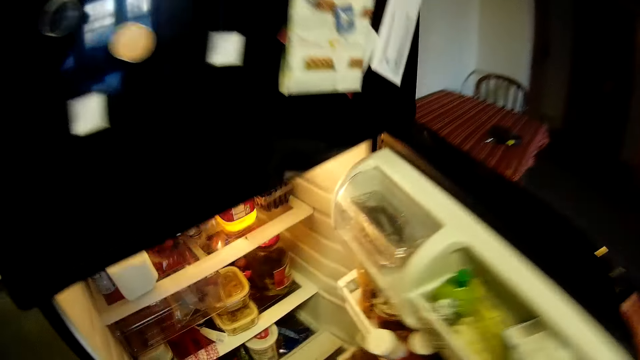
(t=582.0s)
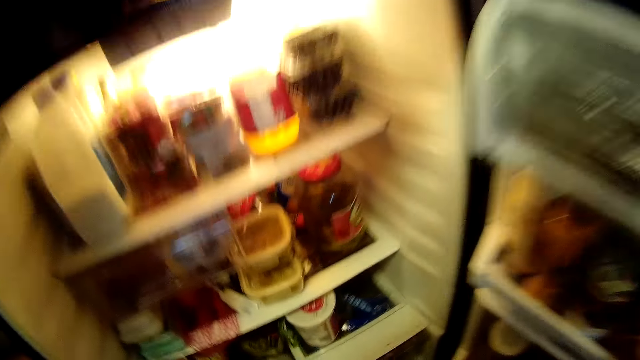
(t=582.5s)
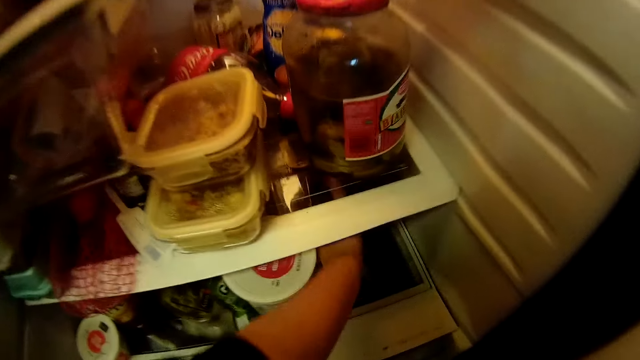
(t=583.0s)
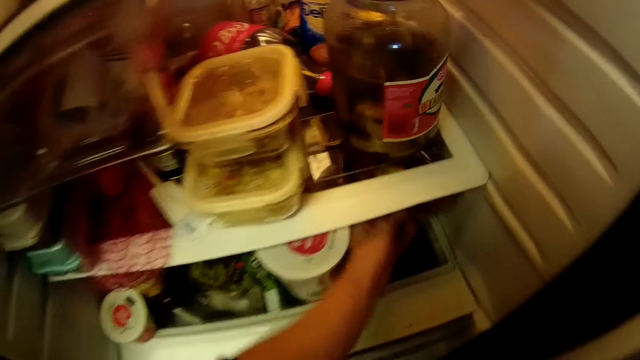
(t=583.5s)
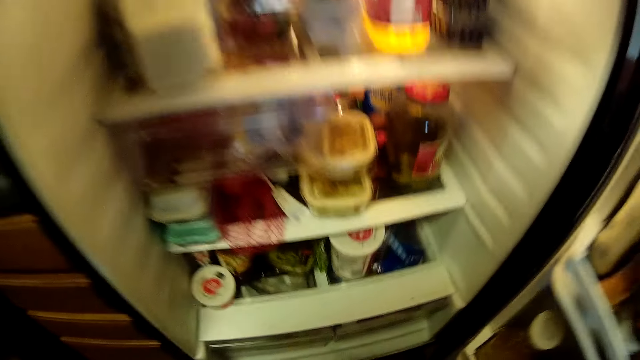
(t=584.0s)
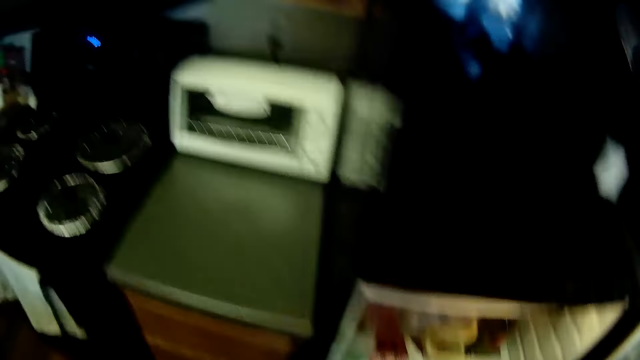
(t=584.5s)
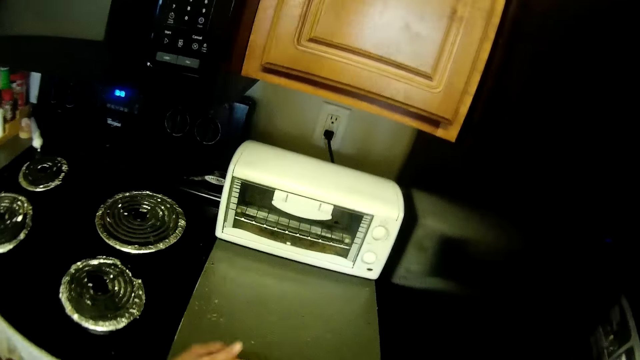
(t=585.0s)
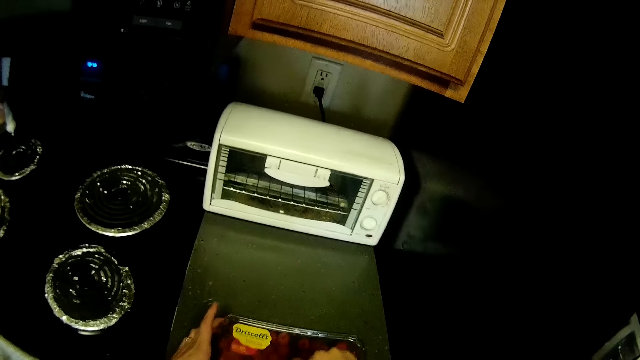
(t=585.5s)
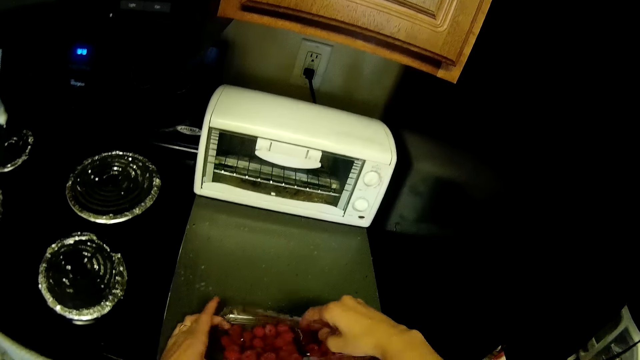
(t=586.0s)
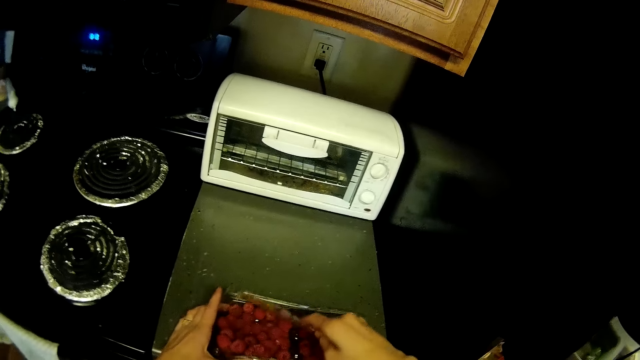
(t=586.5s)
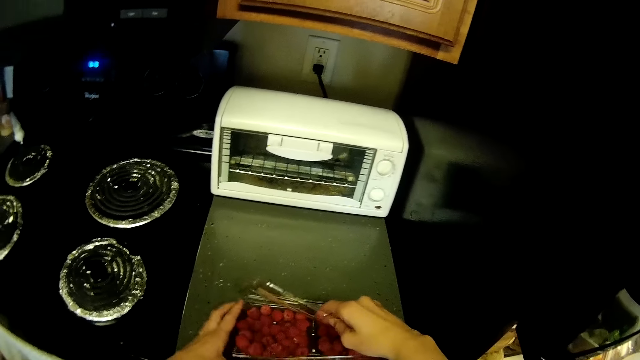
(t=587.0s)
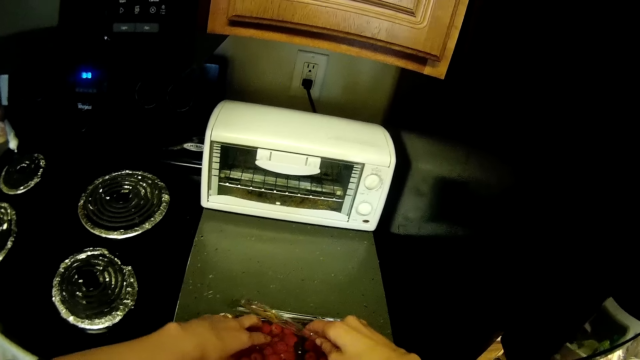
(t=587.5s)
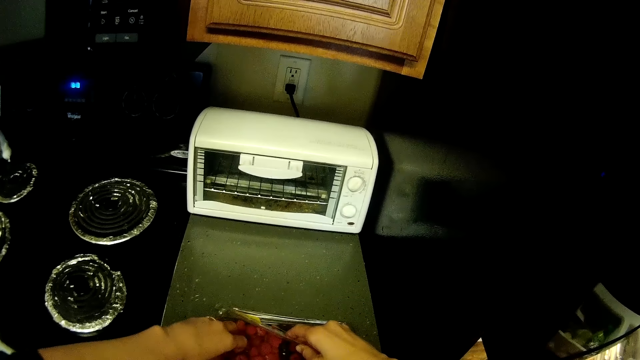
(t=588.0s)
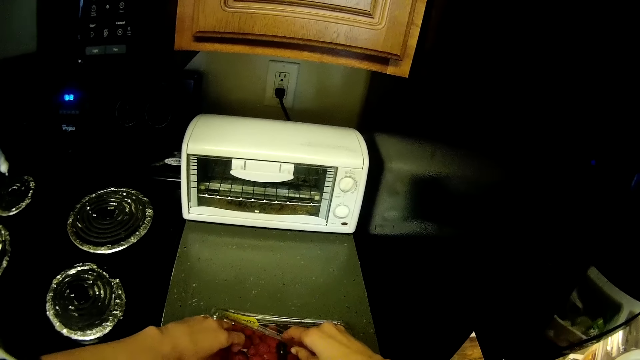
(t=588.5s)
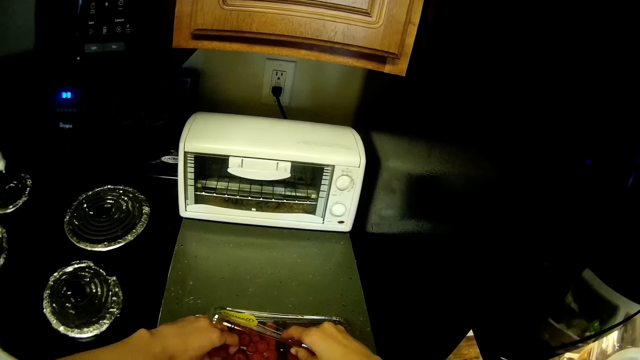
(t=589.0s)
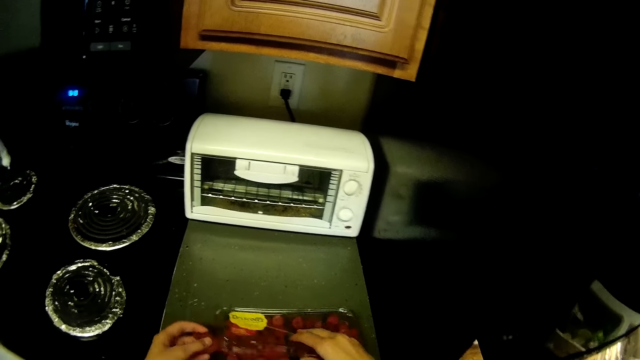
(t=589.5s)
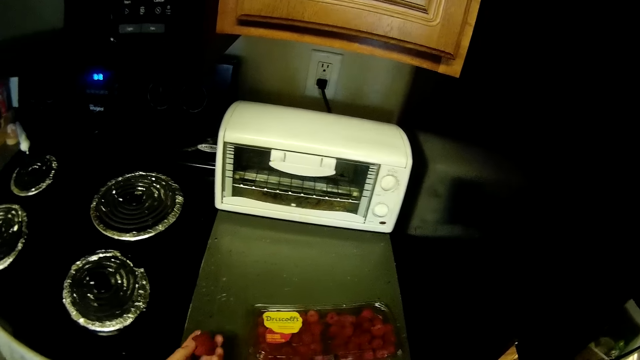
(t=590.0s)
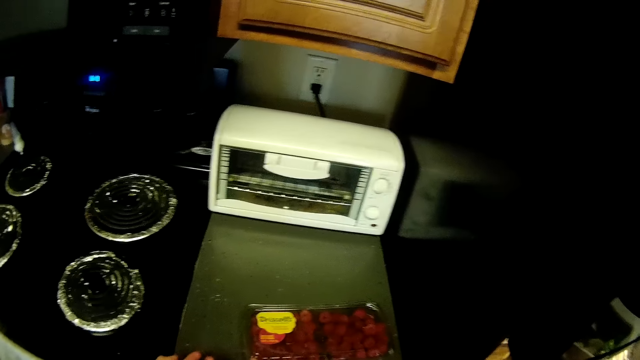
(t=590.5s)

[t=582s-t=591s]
The camera wearer opens the fridge in the kitchen. They bring out a container from the fridge. They drop the container on the kitchen table. They hold the bucket. They open the container. They take out strawberries from the container.

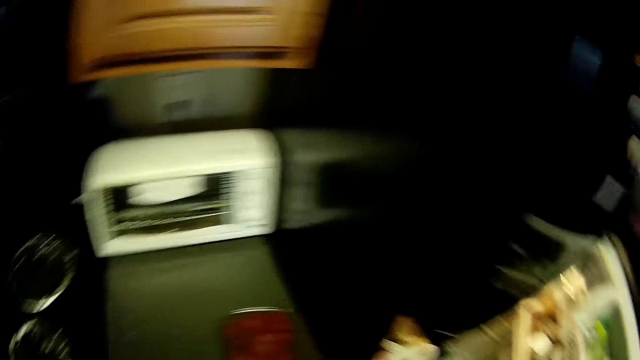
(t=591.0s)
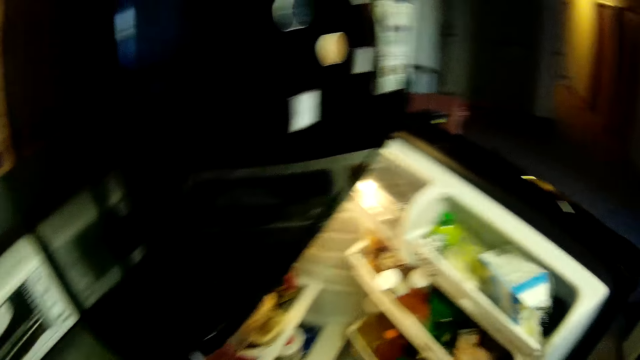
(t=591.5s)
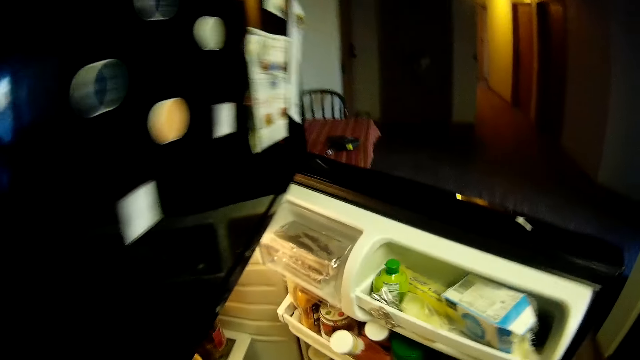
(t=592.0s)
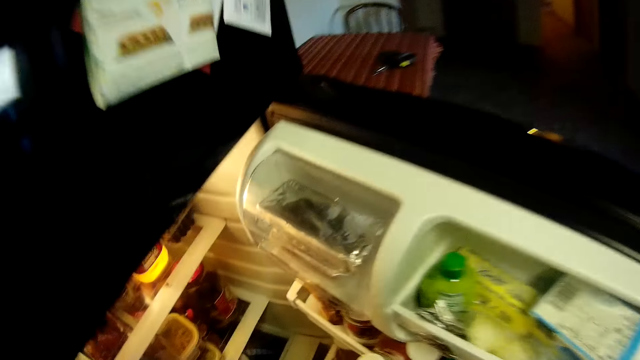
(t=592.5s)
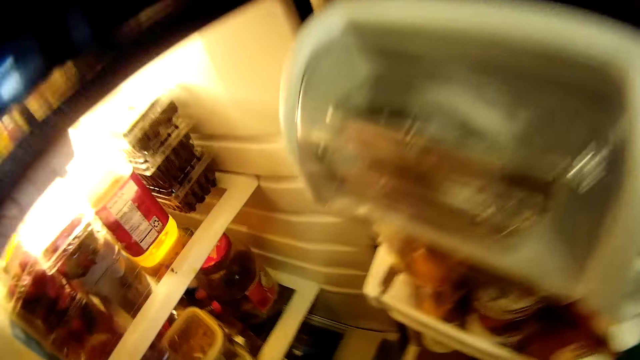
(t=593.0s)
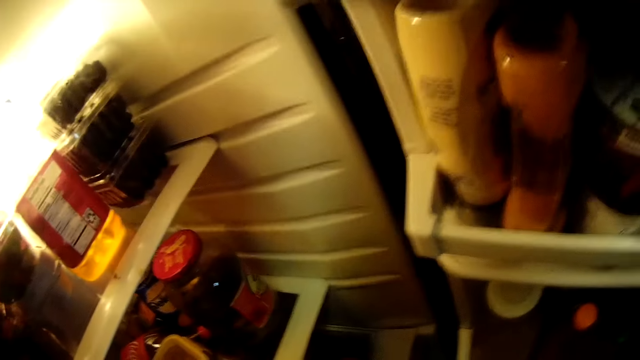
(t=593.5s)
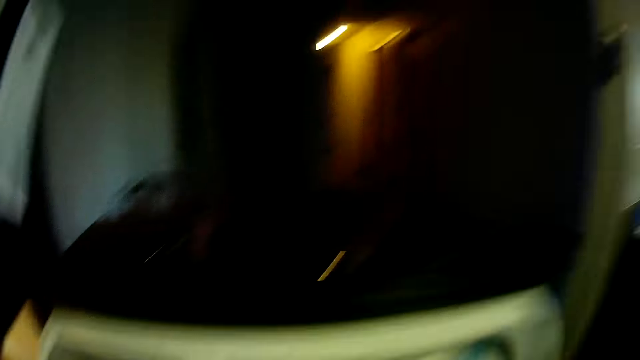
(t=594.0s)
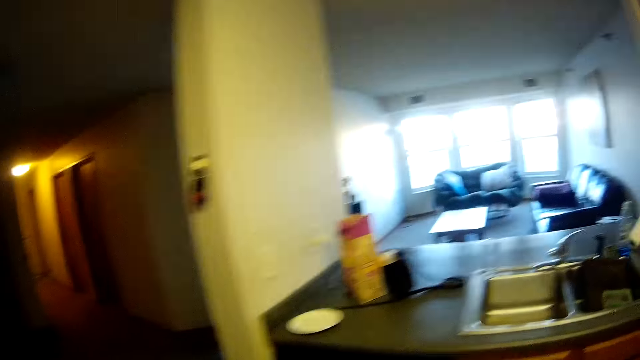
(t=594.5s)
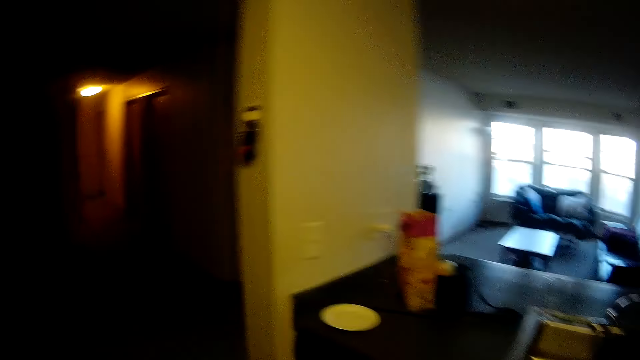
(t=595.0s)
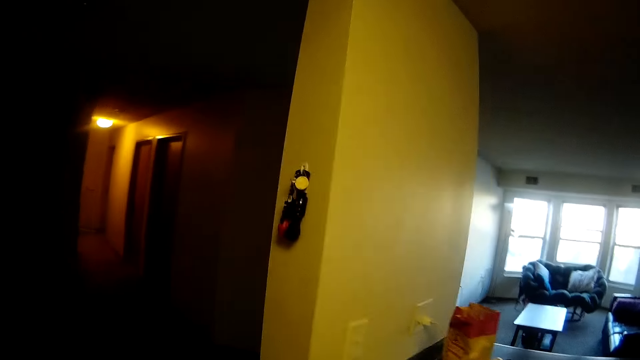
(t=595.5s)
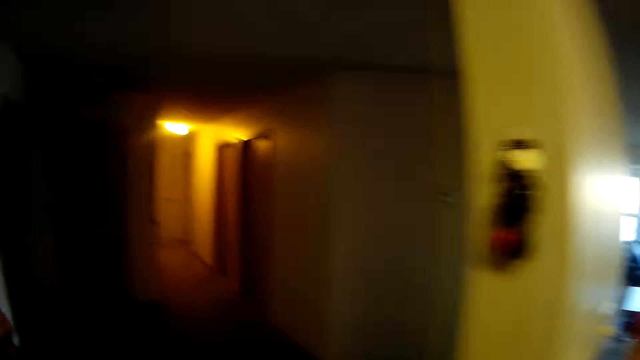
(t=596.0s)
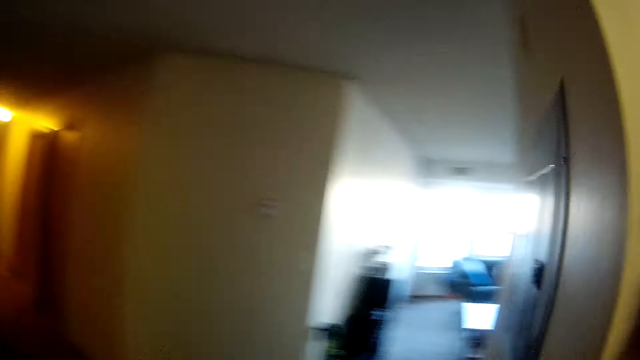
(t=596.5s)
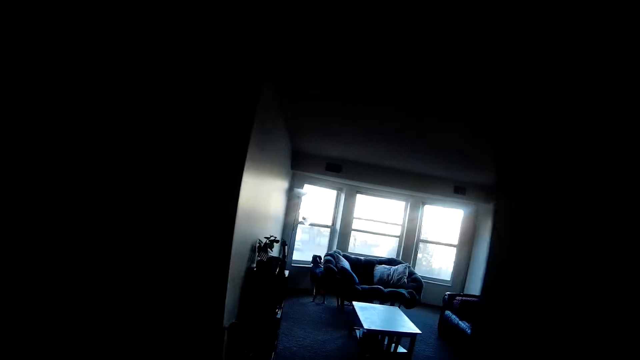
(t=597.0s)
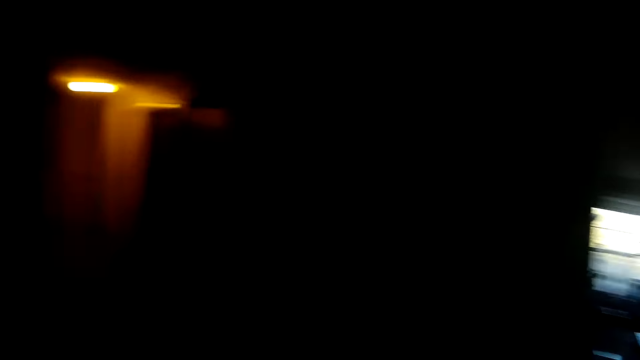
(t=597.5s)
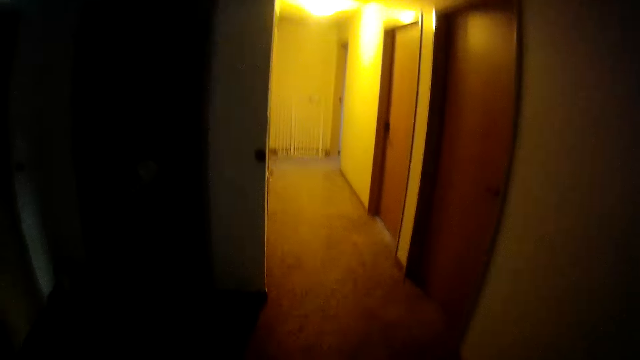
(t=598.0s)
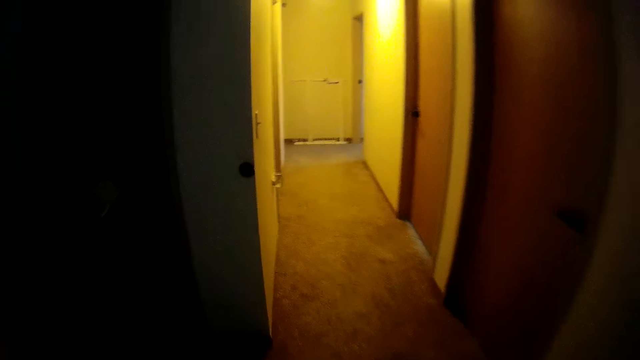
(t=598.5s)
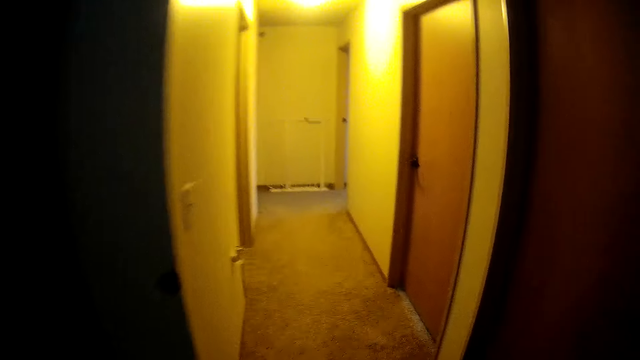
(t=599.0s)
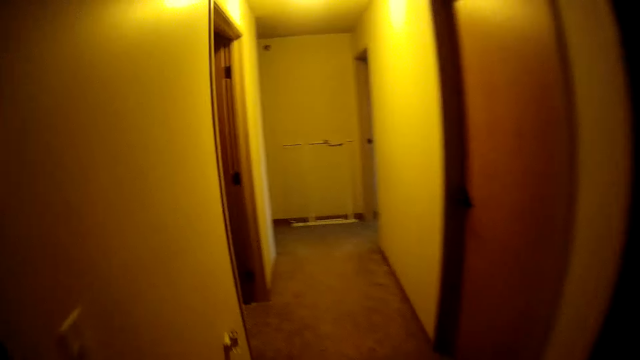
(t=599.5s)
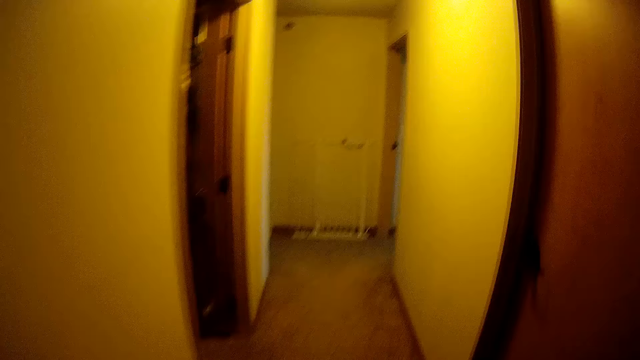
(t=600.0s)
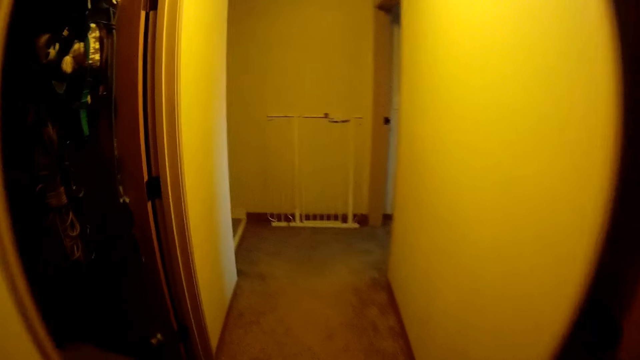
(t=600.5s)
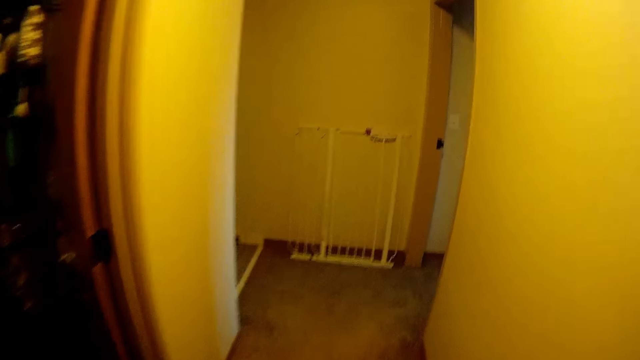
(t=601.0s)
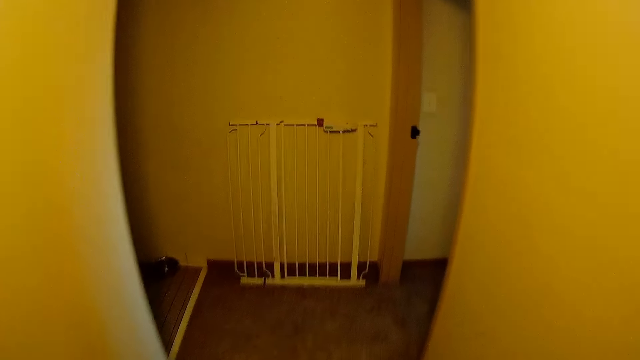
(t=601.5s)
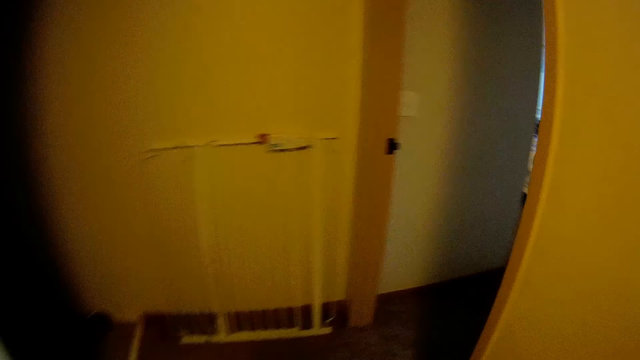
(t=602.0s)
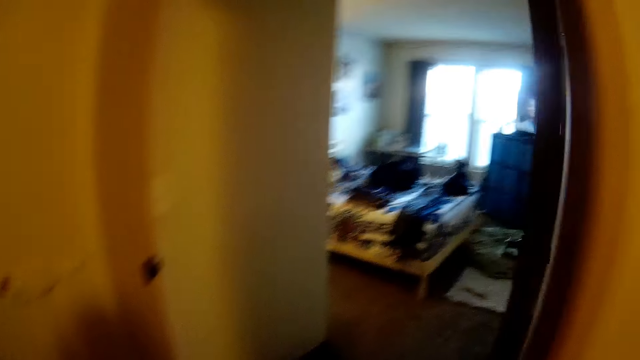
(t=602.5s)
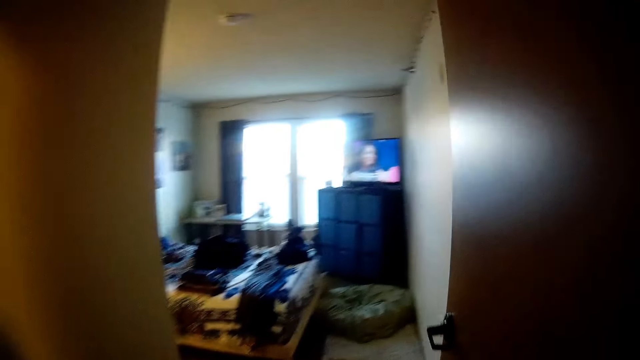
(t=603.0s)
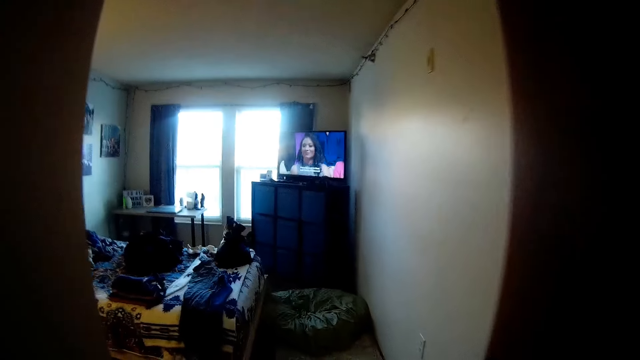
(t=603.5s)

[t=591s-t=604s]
The camera wearer returns the container inside the fridge. They walk back to the bedroom.
